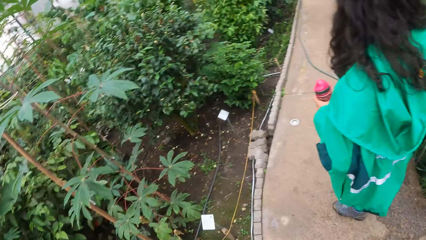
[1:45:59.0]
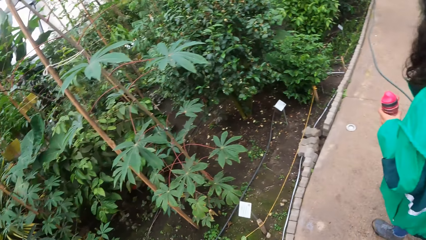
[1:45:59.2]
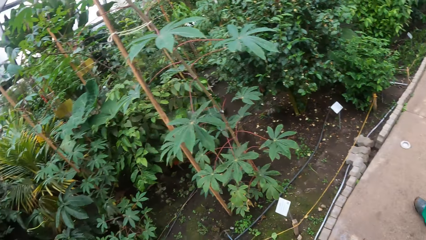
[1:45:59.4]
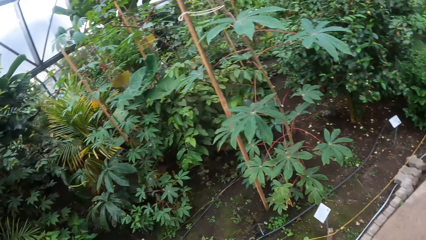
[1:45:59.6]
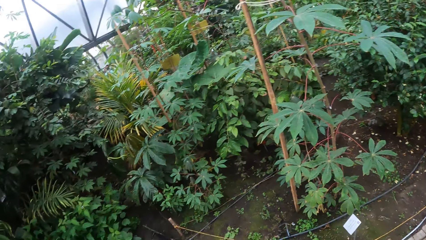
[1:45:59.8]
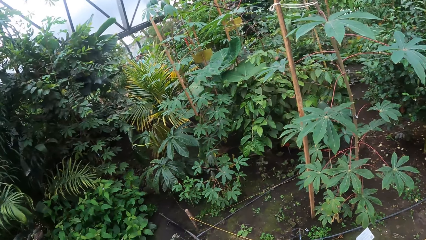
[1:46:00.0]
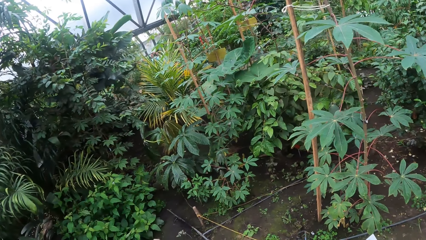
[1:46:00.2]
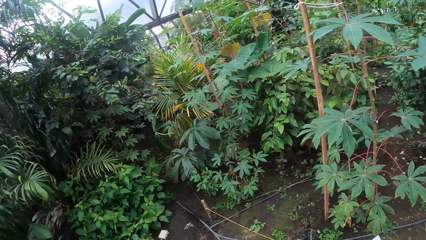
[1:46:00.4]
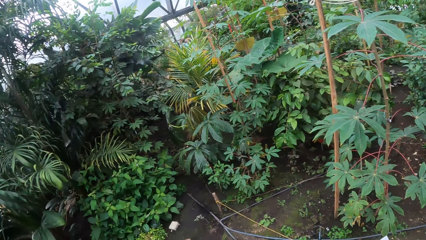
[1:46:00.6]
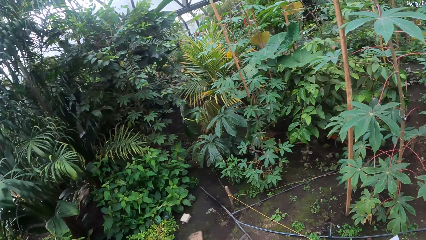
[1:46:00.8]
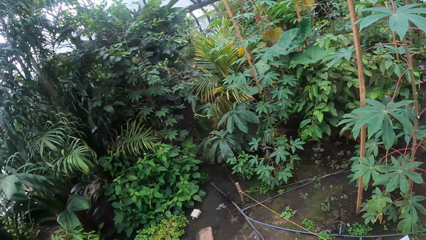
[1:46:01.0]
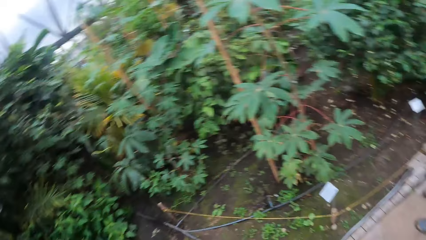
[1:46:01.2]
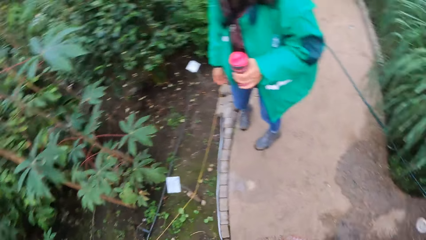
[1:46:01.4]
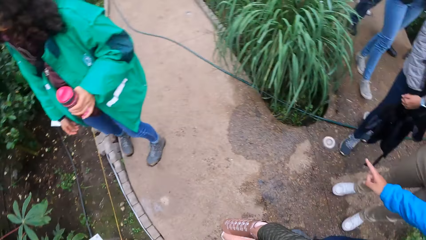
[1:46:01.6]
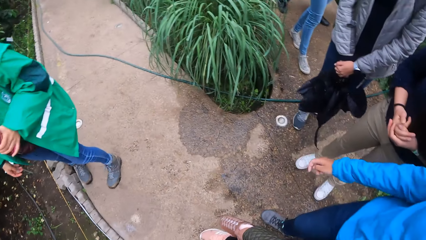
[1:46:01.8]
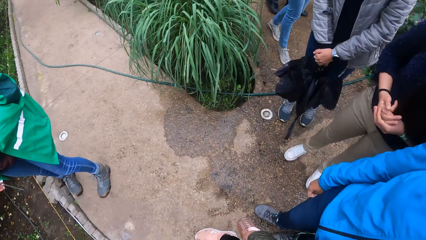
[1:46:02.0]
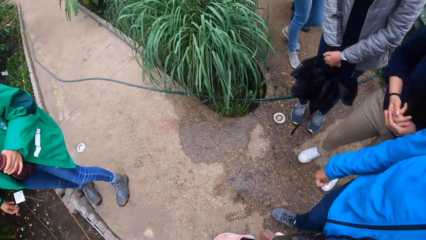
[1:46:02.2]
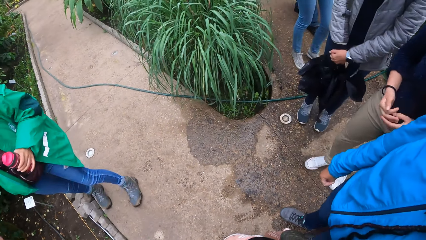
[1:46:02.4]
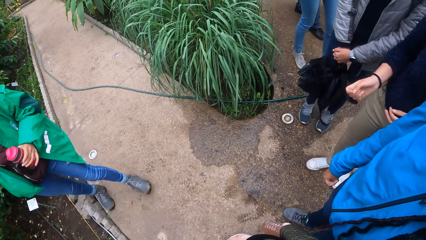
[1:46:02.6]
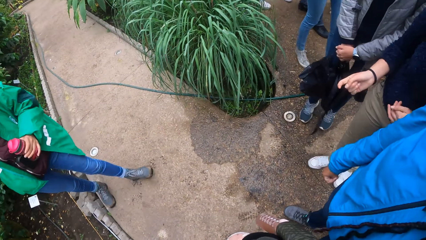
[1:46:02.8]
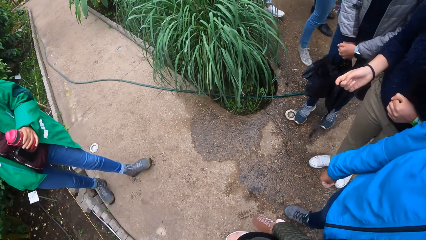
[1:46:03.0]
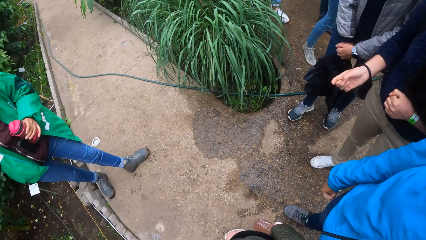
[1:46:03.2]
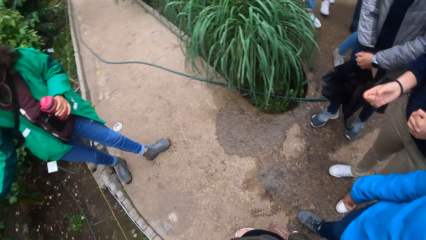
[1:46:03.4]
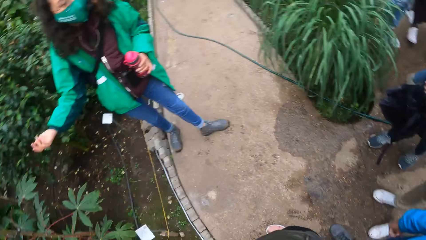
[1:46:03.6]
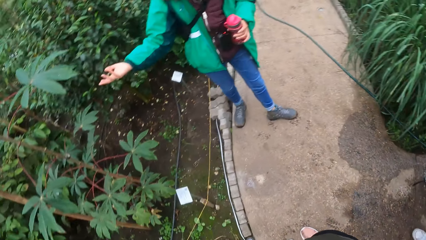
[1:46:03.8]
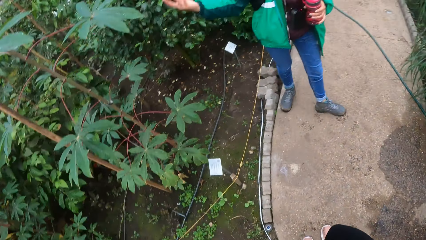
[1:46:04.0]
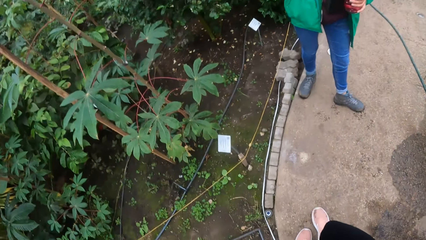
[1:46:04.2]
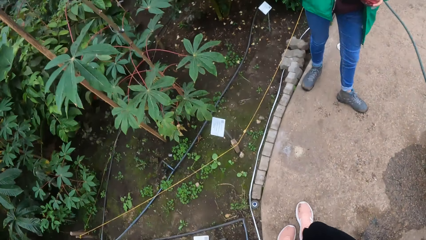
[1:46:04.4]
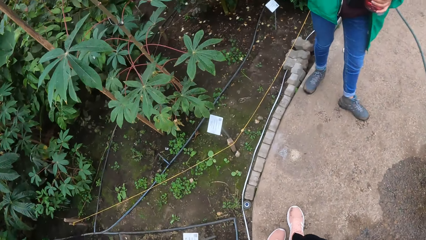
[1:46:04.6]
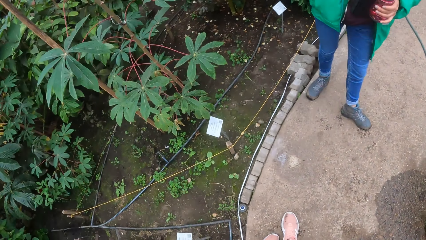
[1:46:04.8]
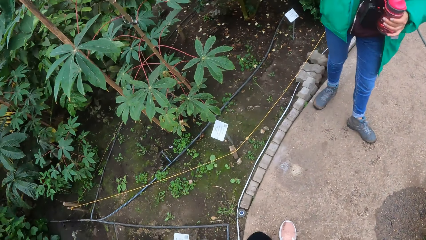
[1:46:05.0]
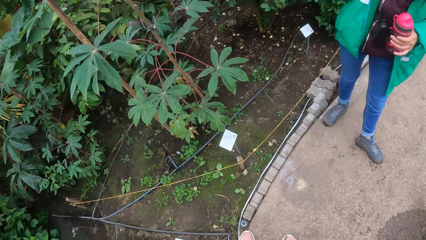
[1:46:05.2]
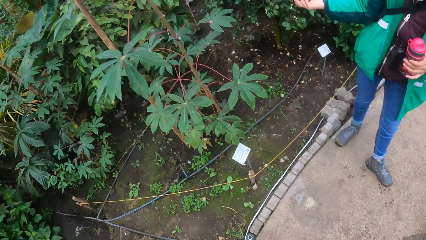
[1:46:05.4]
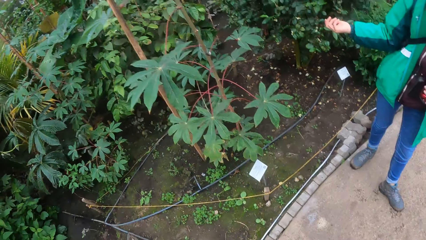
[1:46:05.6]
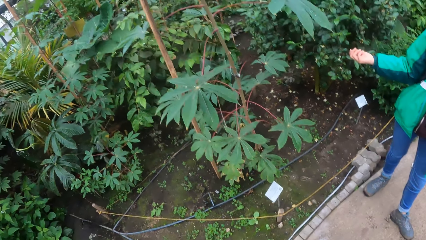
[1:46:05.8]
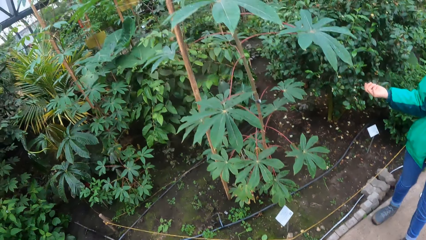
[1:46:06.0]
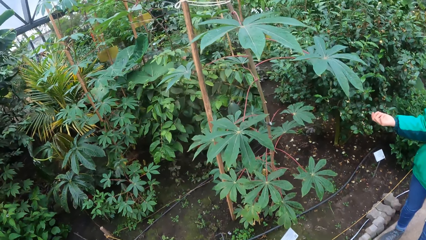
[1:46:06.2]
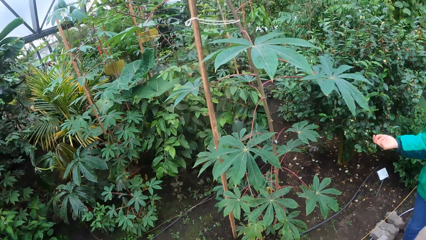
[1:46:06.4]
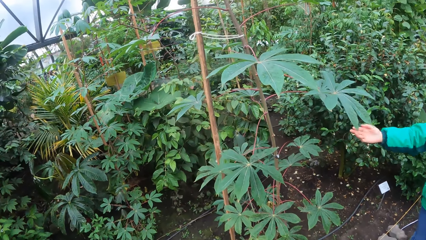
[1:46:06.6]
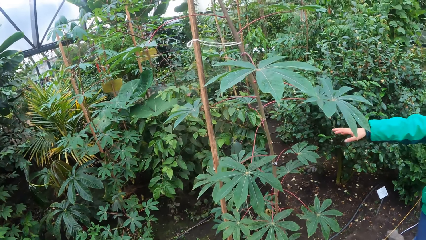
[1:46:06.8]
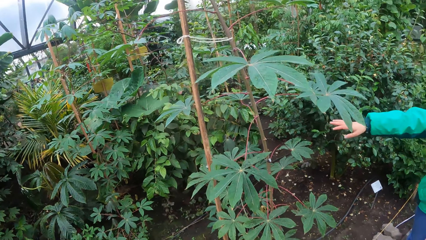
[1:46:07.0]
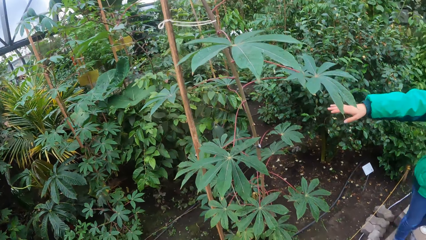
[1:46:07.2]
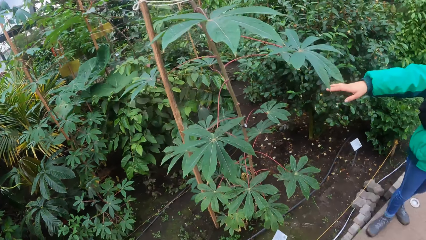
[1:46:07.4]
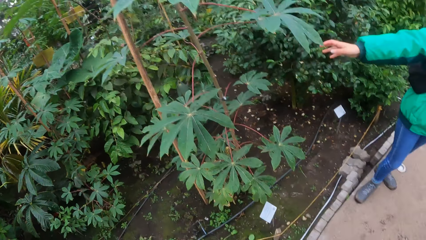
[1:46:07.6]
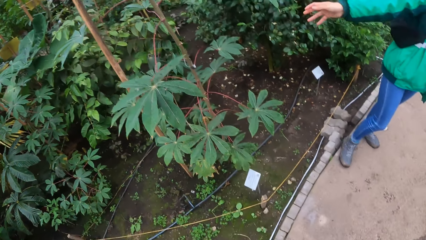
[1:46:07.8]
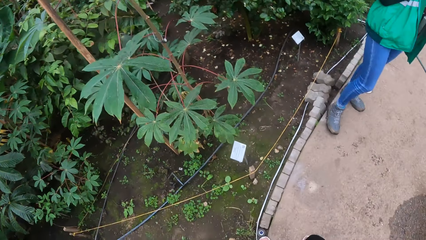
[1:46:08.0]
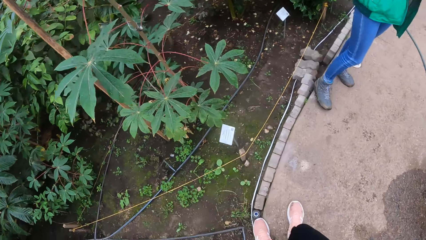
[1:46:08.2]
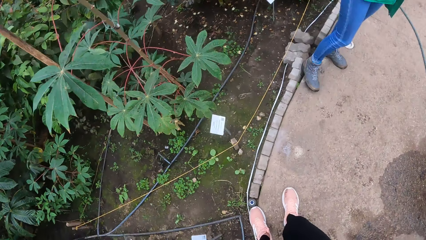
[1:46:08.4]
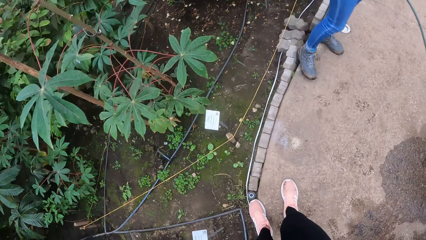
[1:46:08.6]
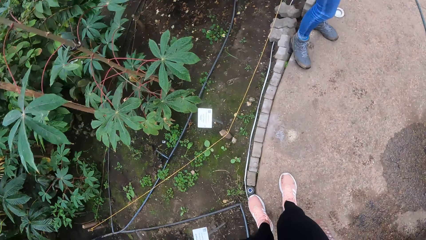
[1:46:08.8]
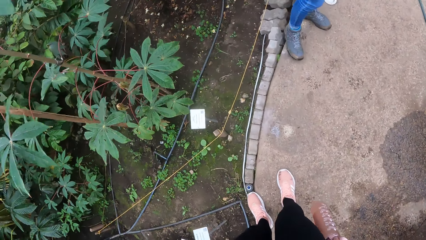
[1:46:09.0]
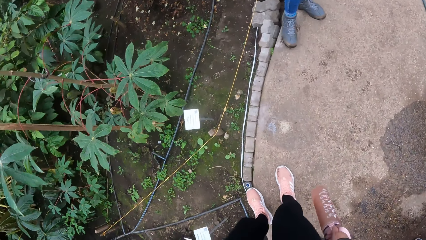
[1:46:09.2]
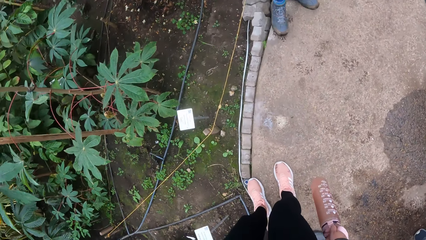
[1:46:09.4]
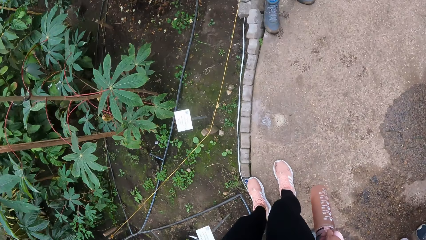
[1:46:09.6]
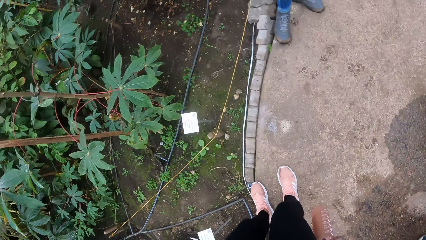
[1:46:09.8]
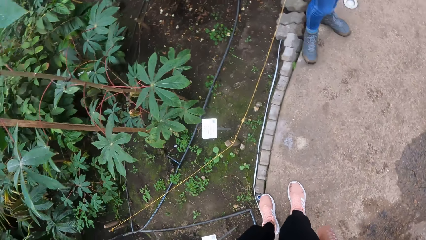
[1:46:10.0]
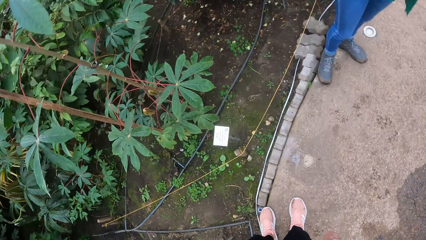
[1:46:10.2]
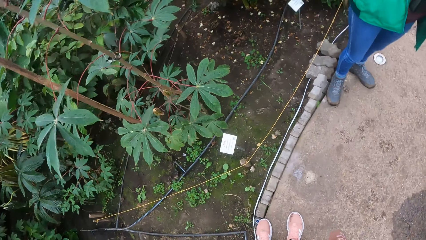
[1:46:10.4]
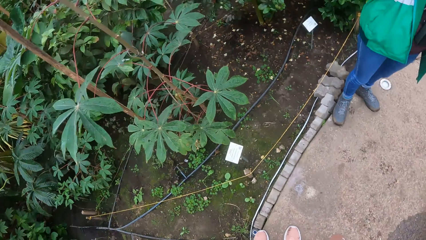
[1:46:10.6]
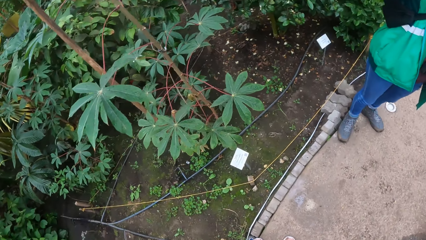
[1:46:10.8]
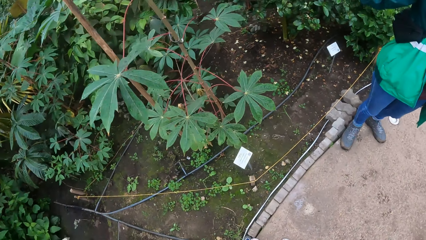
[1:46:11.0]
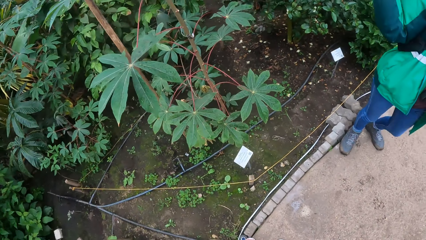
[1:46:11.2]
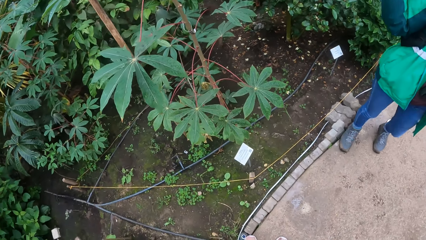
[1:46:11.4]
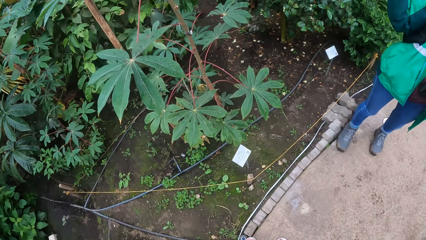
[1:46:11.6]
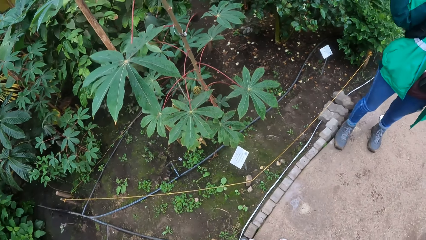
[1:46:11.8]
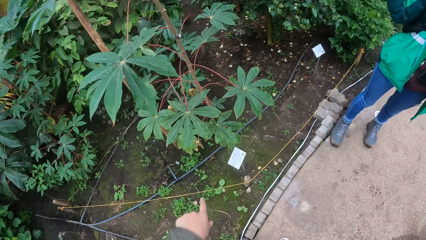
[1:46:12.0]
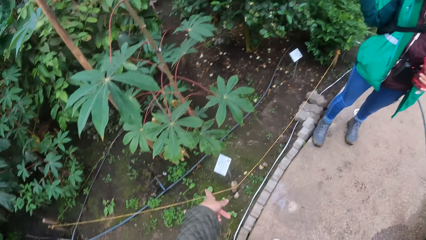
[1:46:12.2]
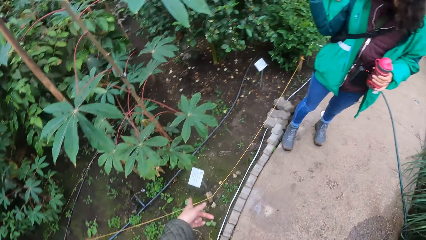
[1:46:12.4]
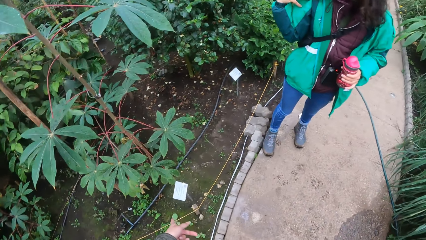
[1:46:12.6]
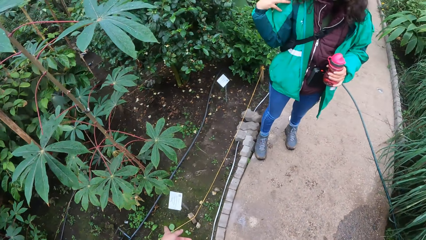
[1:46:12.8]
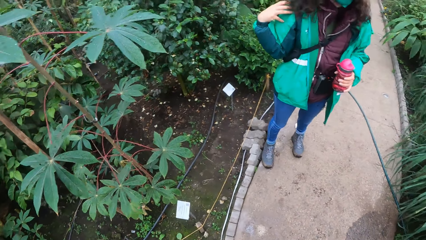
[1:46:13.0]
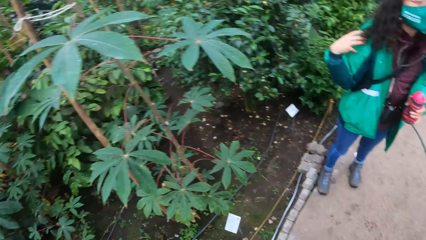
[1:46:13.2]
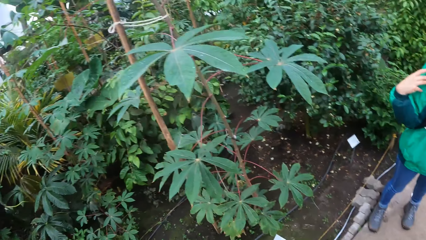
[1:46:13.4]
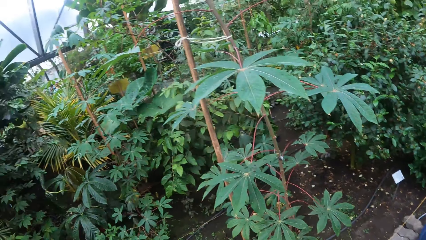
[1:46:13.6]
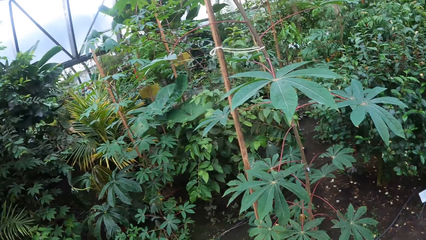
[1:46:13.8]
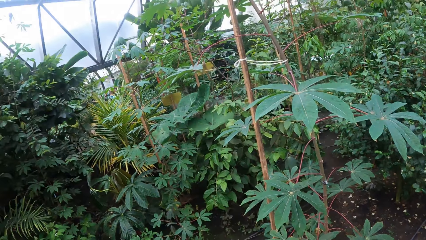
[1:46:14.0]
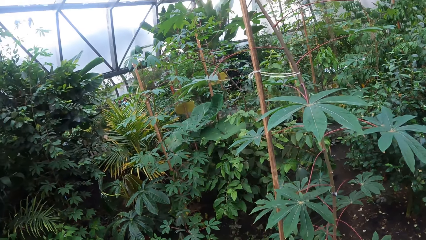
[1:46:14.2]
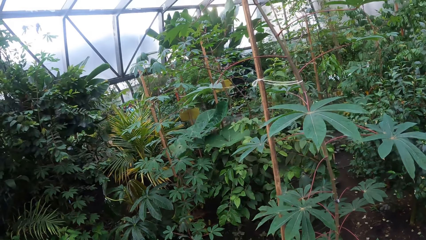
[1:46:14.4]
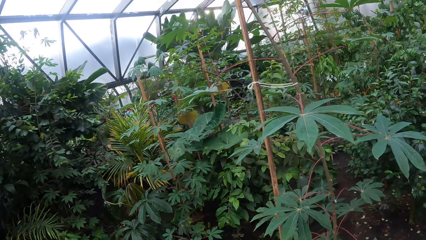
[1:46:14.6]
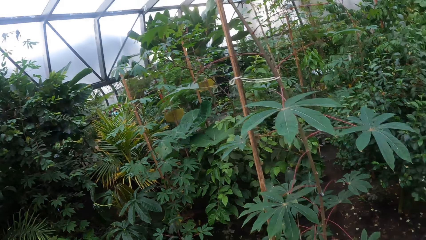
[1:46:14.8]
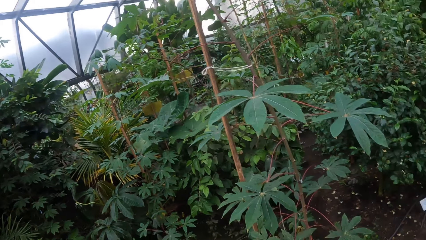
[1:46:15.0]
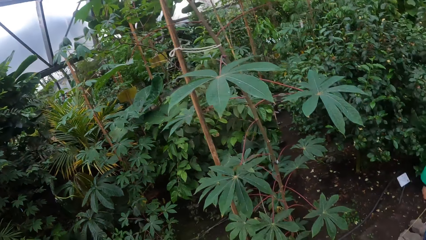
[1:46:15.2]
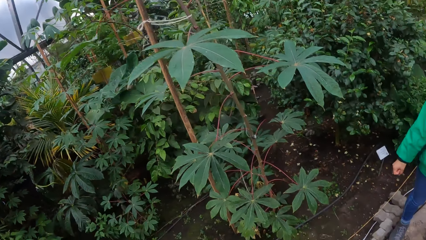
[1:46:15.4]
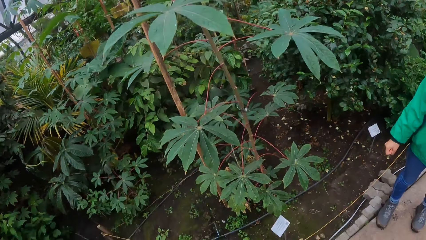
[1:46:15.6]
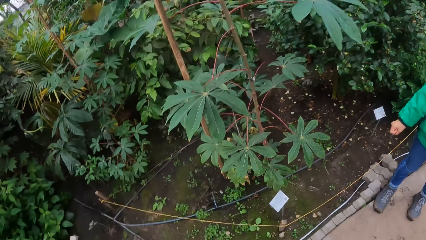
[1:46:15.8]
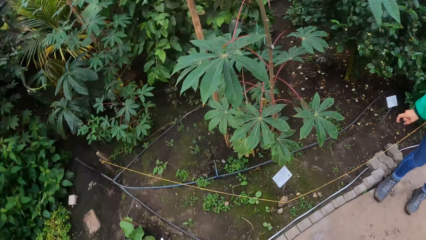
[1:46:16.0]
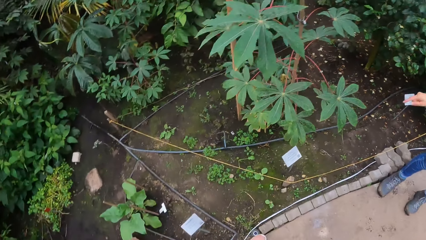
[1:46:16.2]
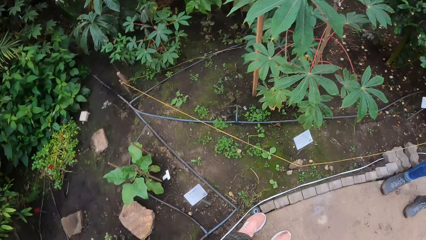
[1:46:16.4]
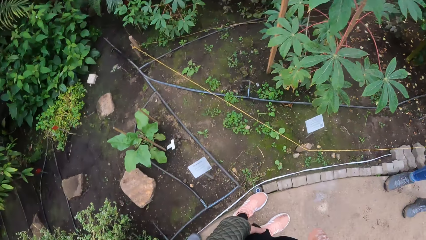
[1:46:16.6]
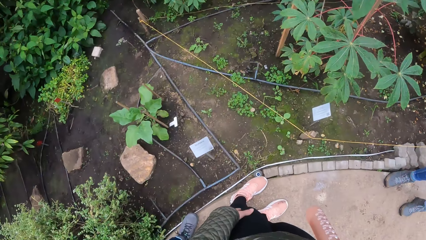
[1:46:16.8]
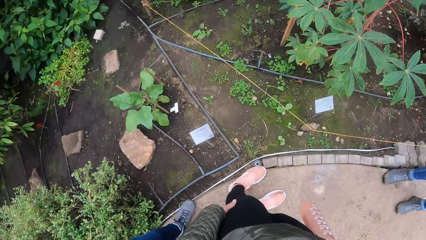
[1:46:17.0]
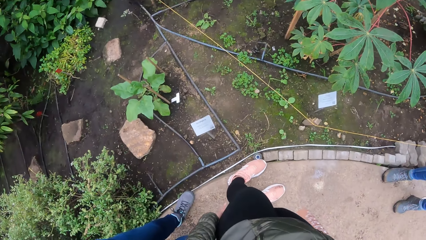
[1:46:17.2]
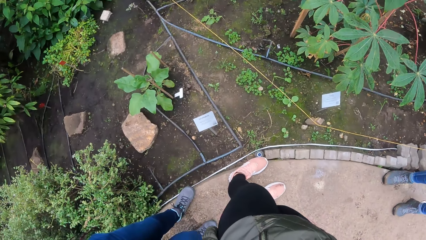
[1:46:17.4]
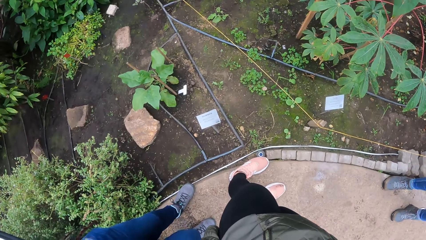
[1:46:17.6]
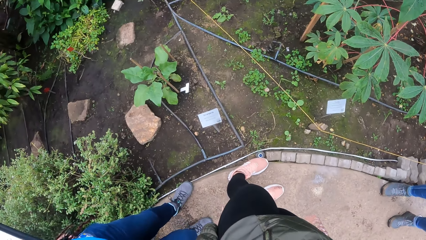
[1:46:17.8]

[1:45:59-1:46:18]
The camera wearer looks around. A lady points on the plants.
